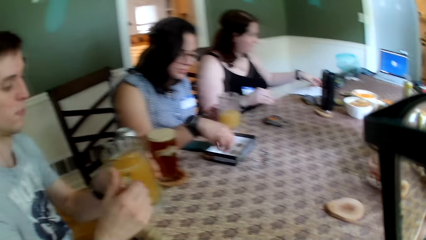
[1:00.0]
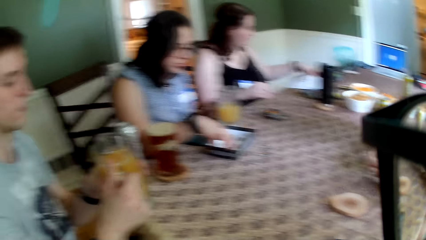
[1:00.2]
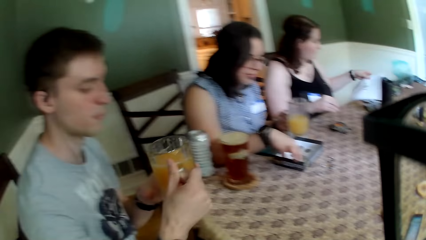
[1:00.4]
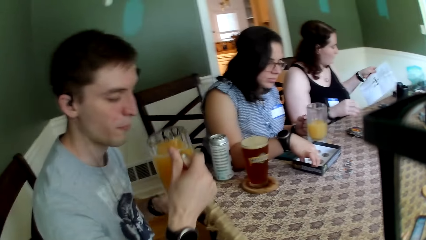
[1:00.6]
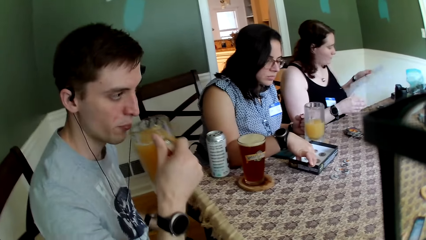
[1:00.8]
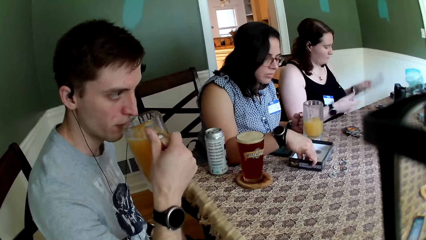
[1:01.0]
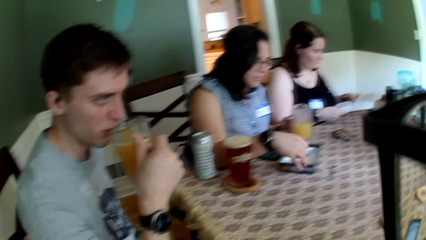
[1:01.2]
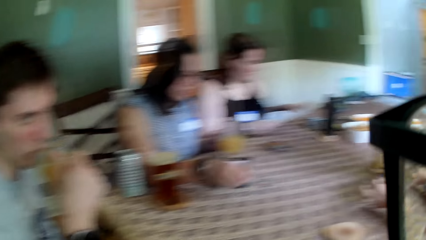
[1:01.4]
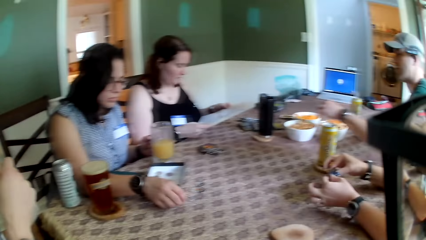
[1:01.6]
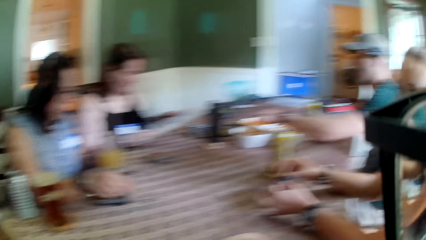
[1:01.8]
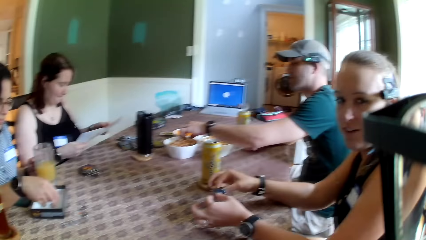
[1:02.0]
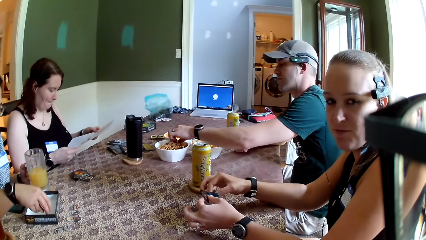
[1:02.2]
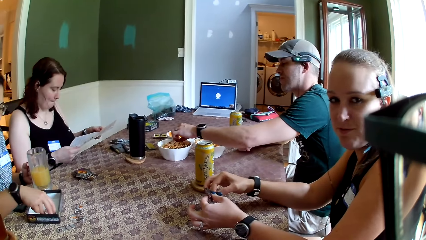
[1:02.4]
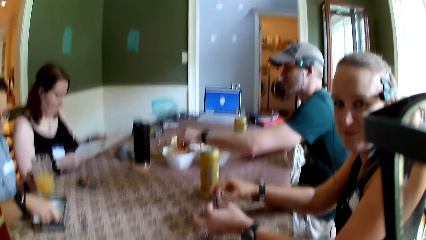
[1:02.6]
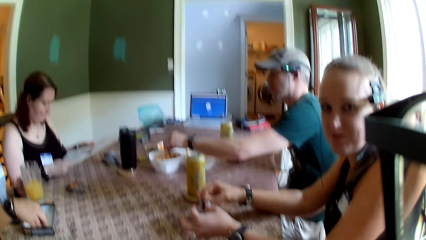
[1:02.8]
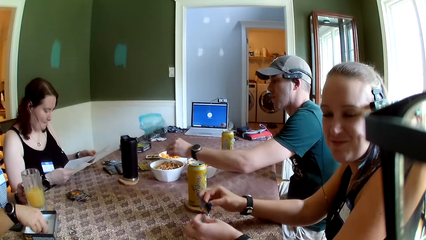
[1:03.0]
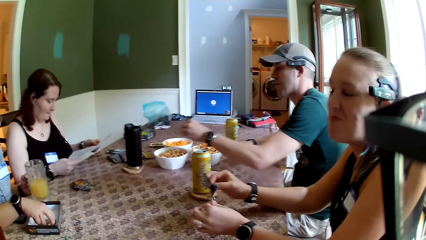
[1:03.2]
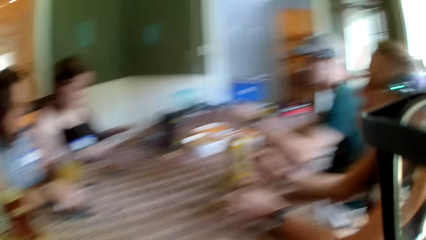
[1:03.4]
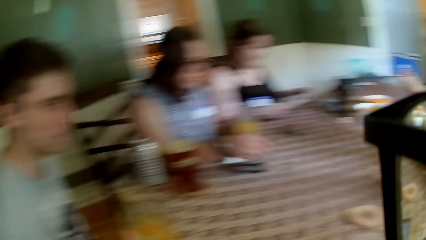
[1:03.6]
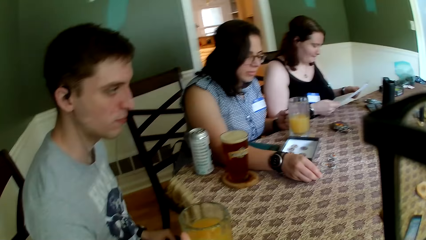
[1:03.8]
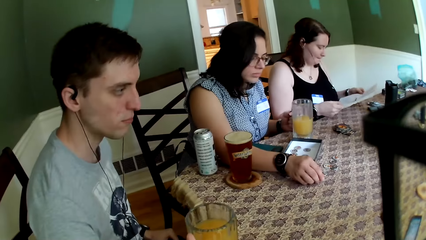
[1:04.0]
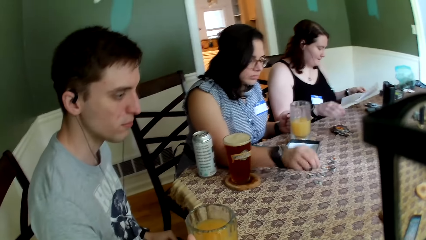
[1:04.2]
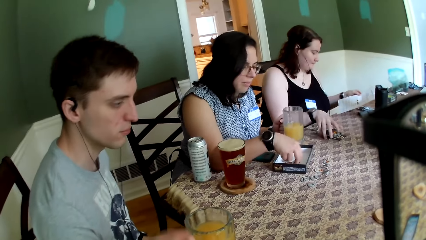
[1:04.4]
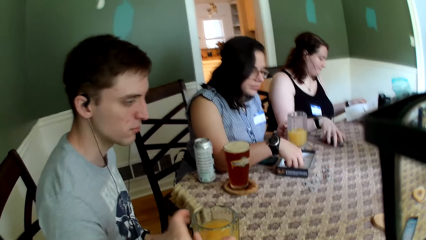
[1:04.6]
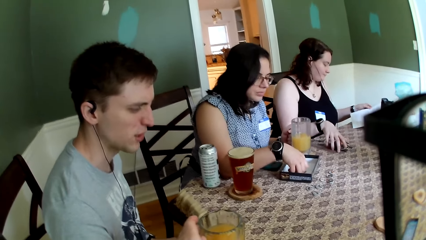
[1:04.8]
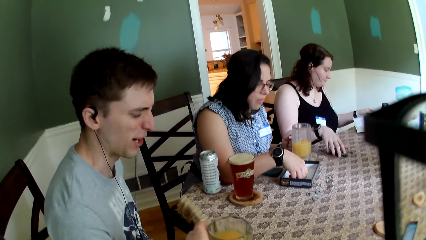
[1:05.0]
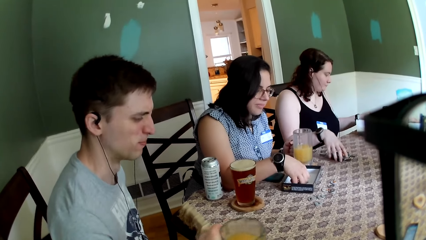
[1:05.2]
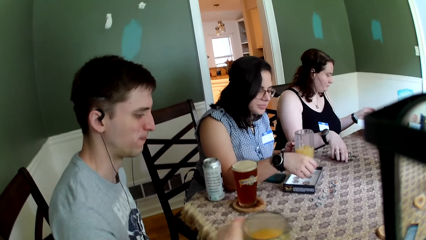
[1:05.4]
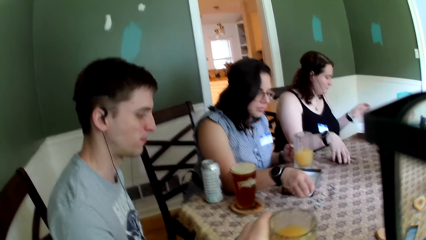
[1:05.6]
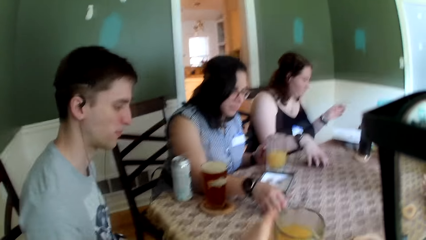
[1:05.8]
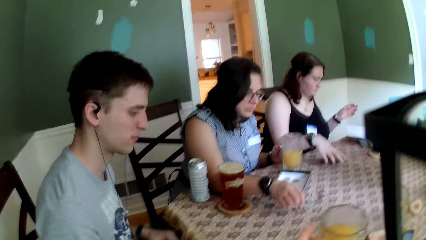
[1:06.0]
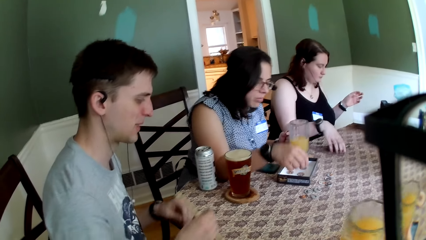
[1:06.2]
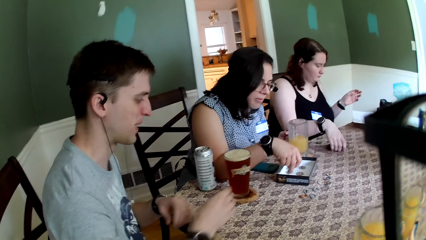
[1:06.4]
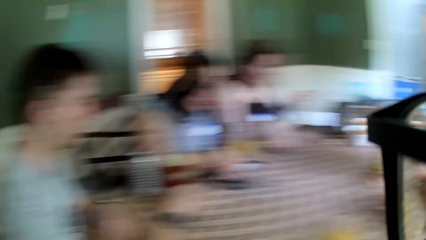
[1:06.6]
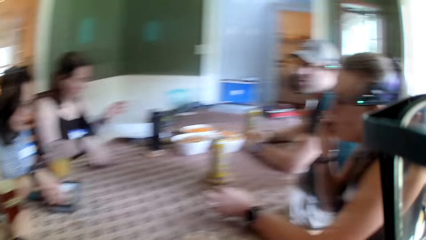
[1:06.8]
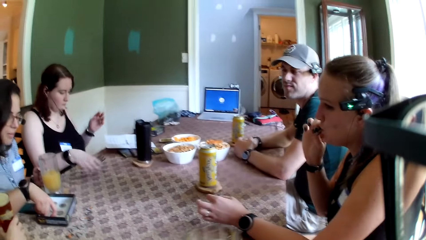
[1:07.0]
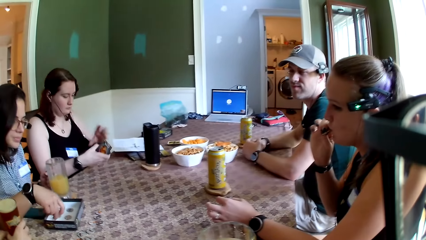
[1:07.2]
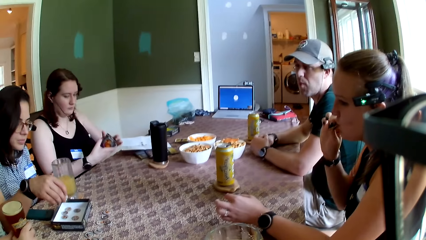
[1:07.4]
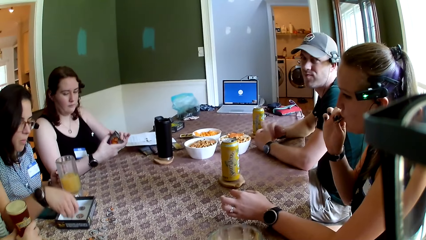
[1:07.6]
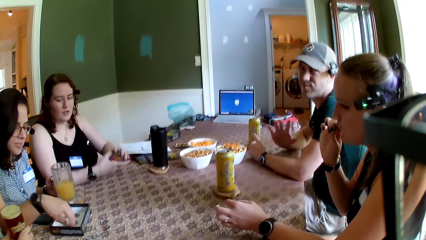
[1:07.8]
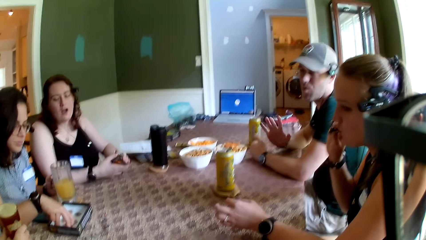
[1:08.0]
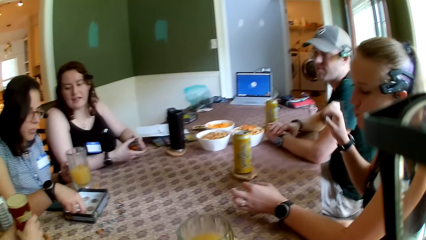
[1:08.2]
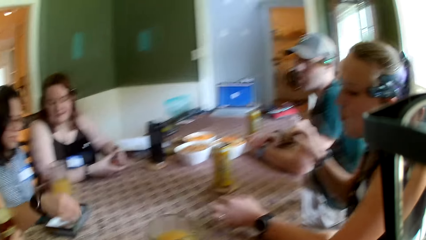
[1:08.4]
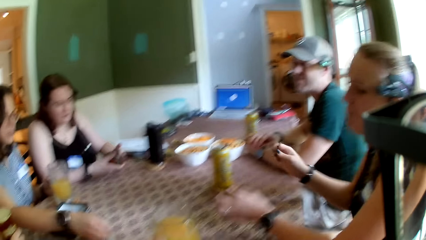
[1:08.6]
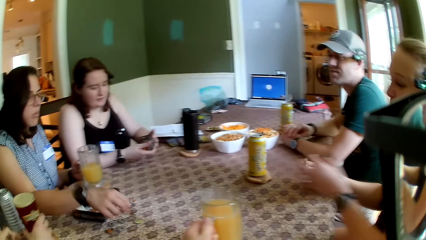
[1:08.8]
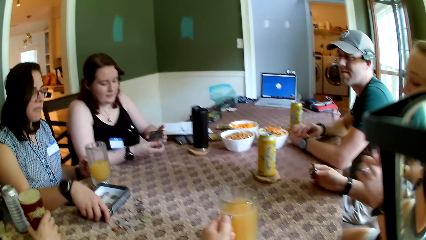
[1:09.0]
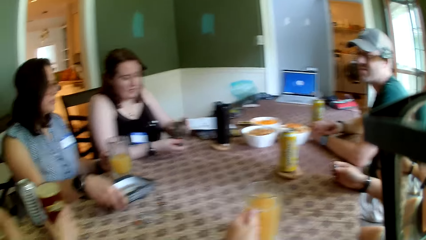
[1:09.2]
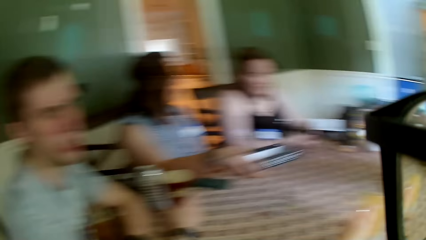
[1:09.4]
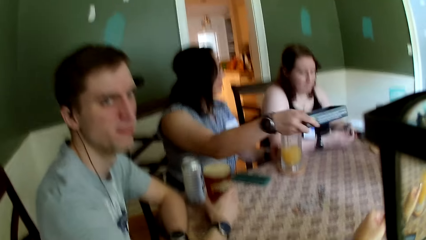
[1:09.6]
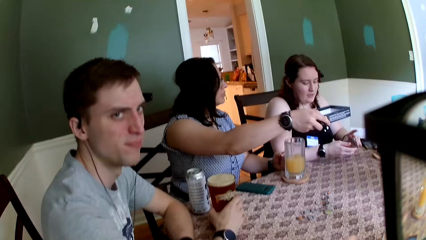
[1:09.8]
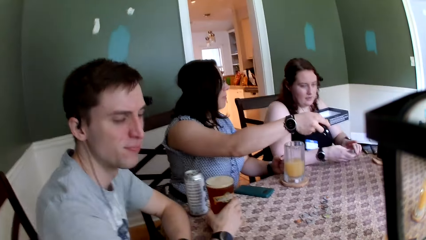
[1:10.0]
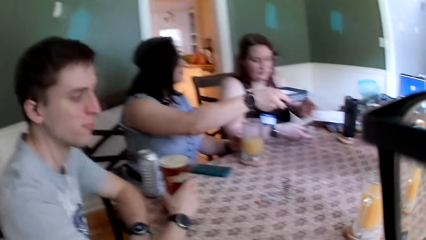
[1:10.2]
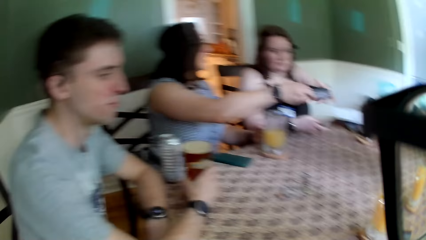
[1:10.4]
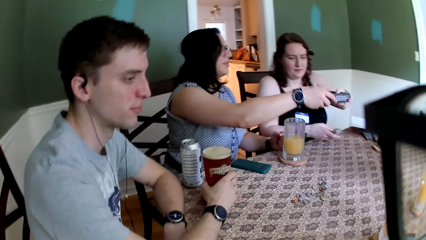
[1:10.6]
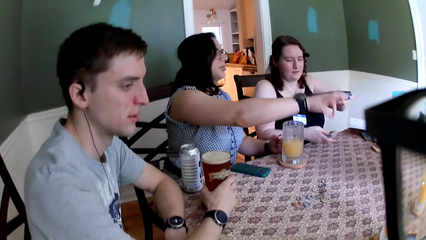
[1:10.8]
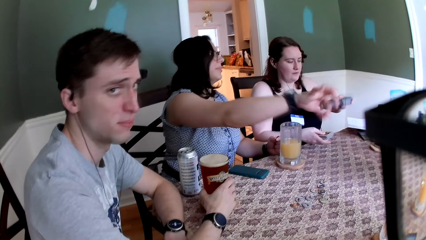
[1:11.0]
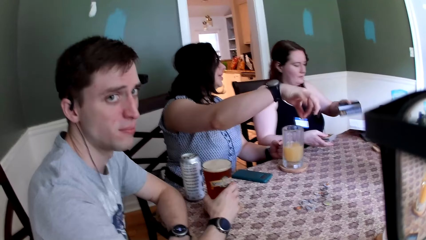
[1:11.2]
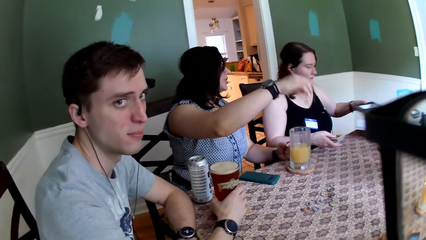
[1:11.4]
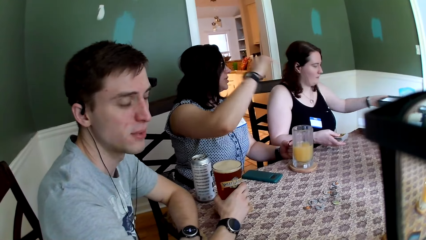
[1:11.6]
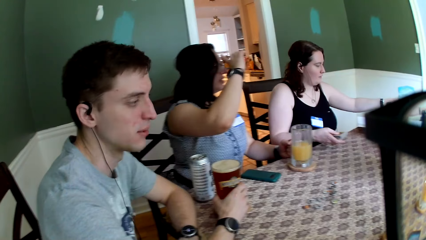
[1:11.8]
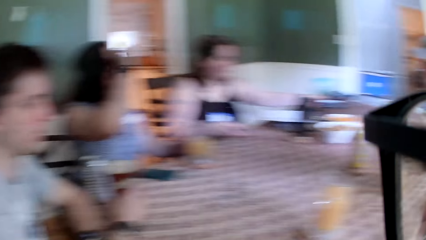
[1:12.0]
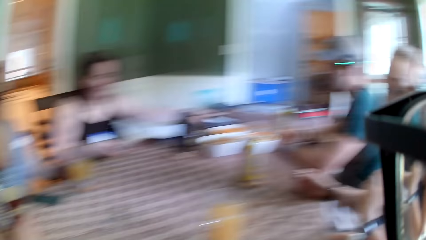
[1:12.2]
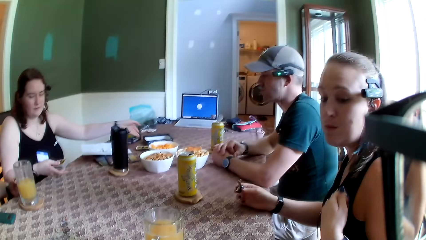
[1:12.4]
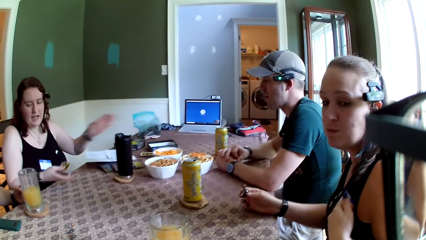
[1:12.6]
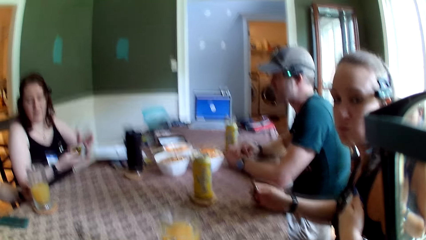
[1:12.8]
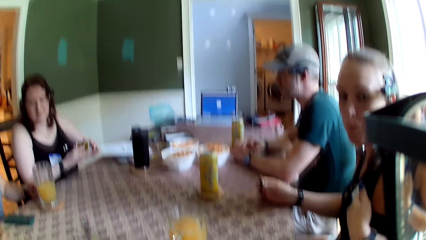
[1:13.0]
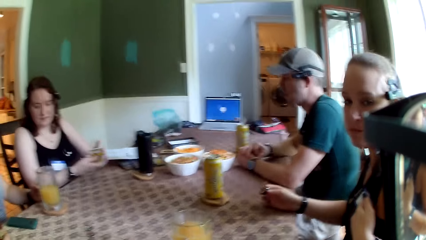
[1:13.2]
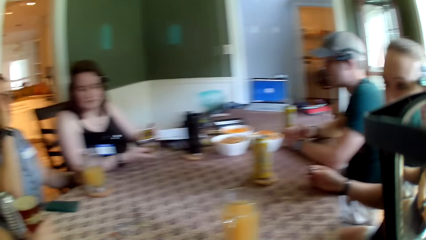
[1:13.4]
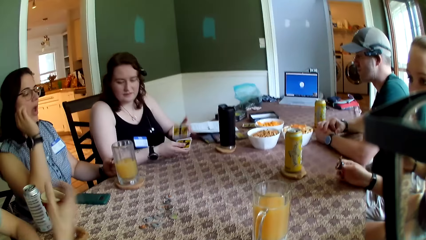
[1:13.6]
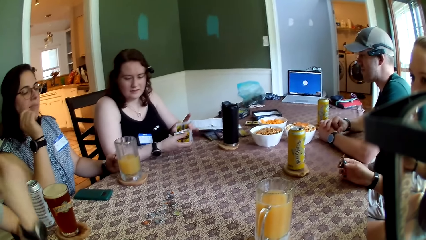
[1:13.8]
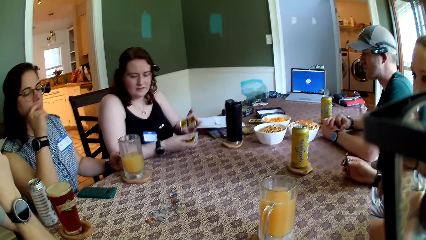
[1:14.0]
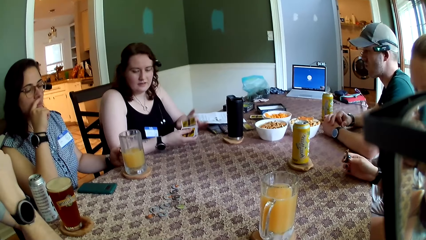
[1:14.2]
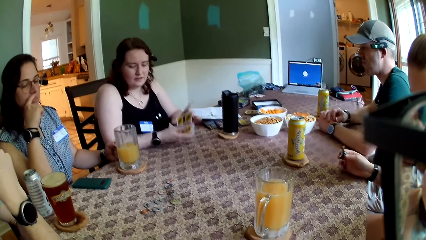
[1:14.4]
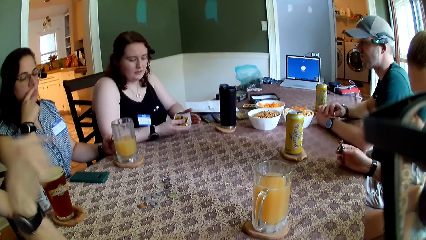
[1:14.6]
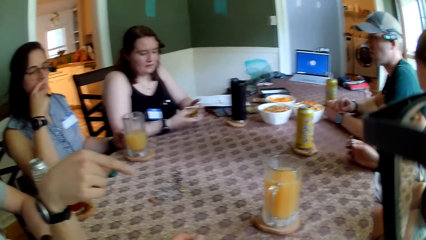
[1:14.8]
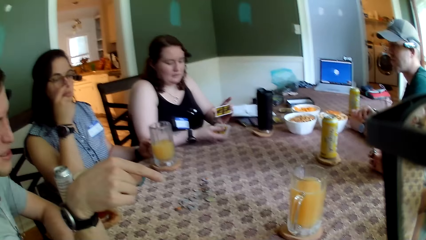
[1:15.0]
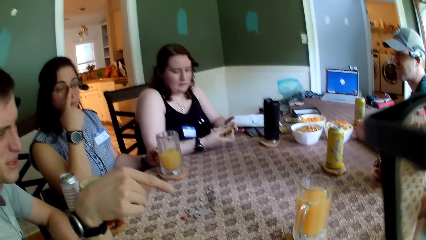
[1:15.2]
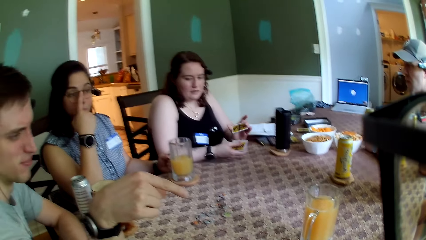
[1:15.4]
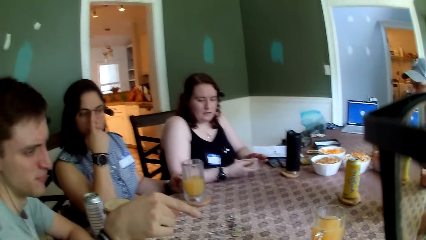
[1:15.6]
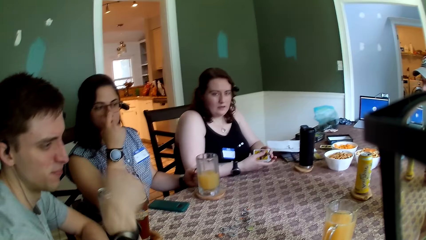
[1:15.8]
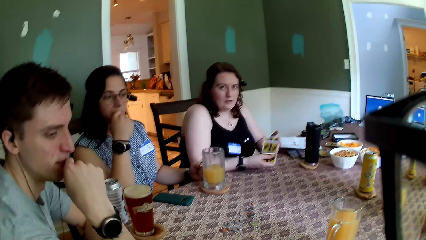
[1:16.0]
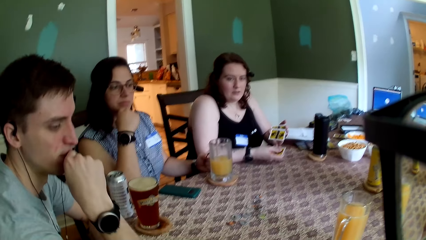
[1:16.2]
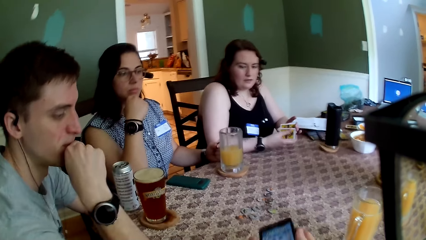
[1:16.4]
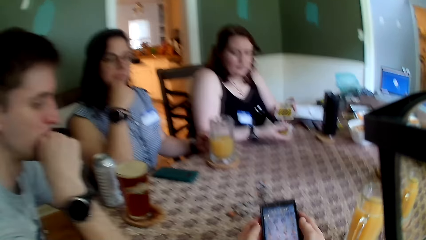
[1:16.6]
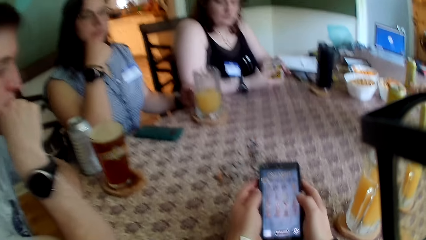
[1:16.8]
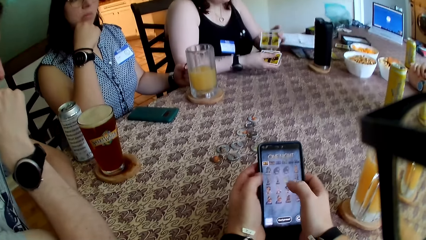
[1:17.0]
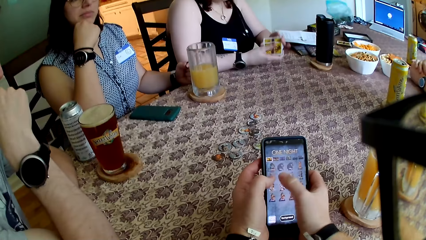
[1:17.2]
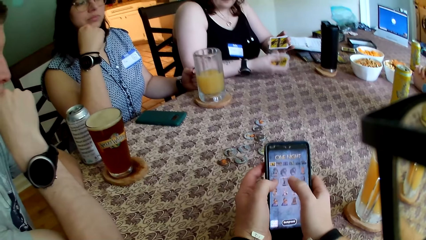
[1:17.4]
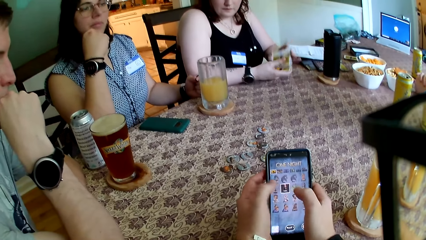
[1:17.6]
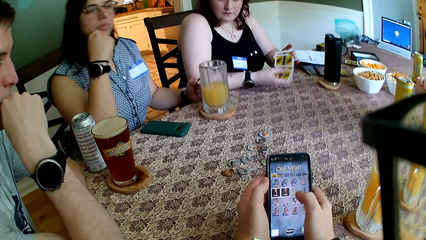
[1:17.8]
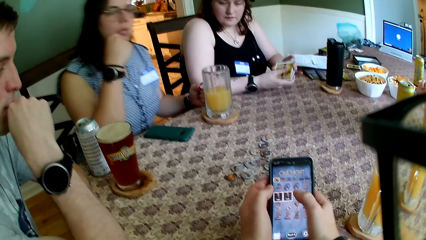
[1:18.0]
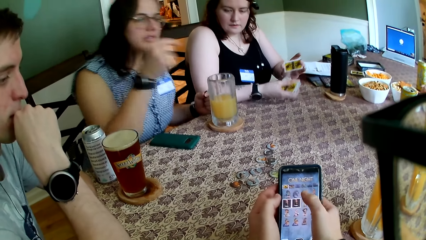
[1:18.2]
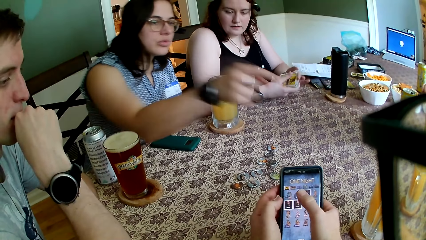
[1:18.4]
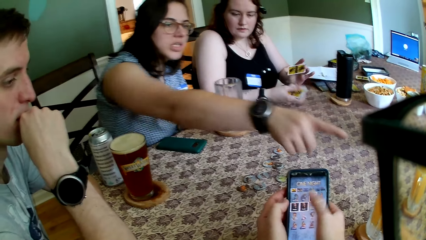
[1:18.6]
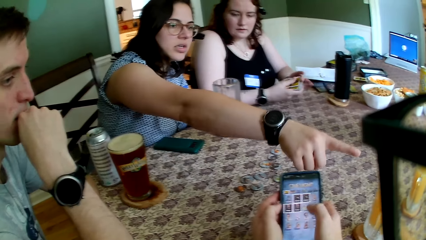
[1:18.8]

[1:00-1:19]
The woman picks up a token from the paper carton with her right hand. The man holds the cup of juice with both hands. Another woman picks up a sheet of paper from the table with her left hand. The first man drinks from the cup of juice in his right hand. The first woman drops the tokens on the table with her right hand. Another man picks up a snack with his left hand from a bowl. The first woman picks up a token from the paper carton with her right hand and drops the token on the table with her right hand. The second woman touches the deck of cards with her right hand. The camera wearer collects the cup of juice from the first man with his left hand. The first woman picks up a token from the paper carton with her right hand and drops the token on the table with her right hand. The camera wearer looks at the table. A third woman eats the beef jerky in her right hand. The first woman picks up a token from the paper carton with her right hand, drops the token on the table with her right hand and picks up the paper carton from the table with her right hand. The camera wearer drops the cup of juice on the table with his left hand. The second woman collects the paper carton from the first woman with her left hand. The second woman drops the paper carton on the table with her left hand and shuffles the deck of cards with both hands. The camera wearer looks at the table. He presses the phone with his right hand.
